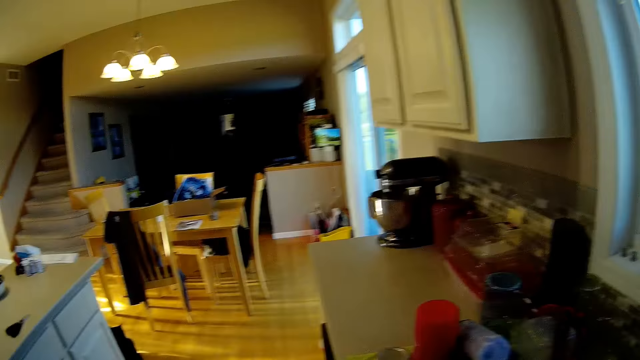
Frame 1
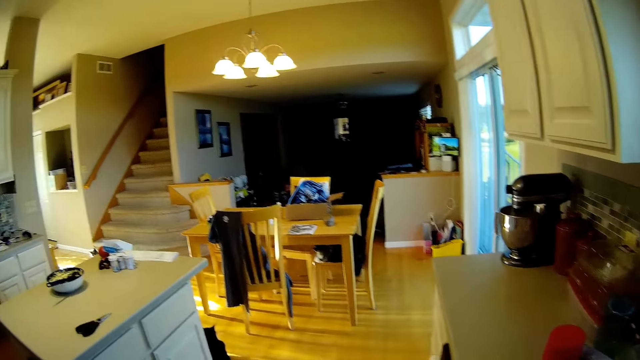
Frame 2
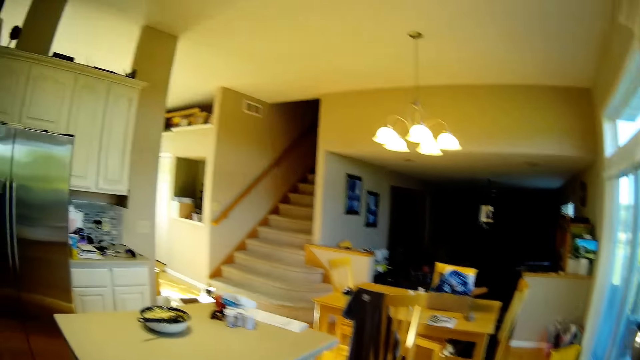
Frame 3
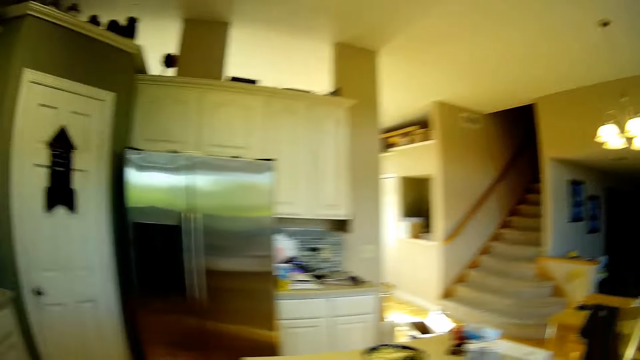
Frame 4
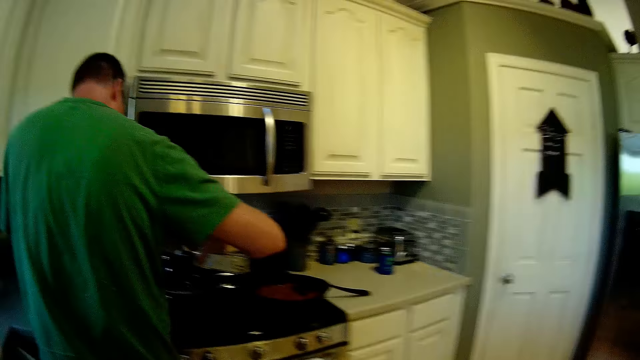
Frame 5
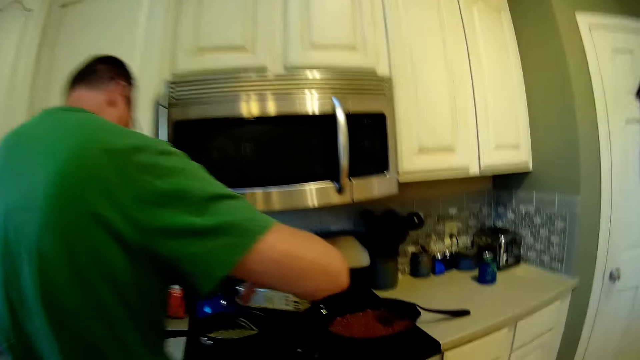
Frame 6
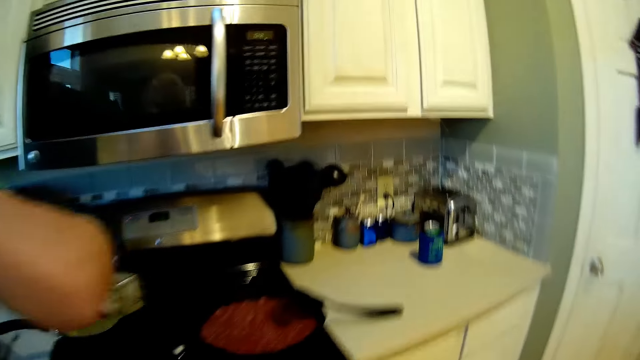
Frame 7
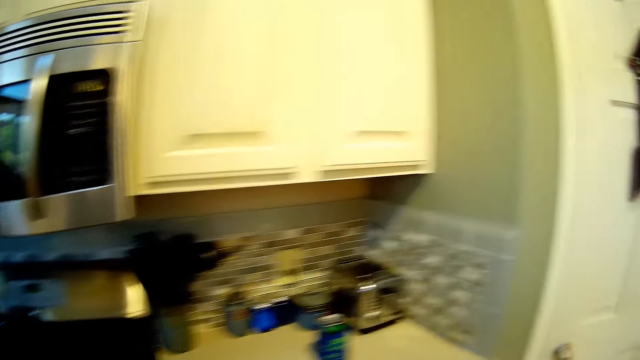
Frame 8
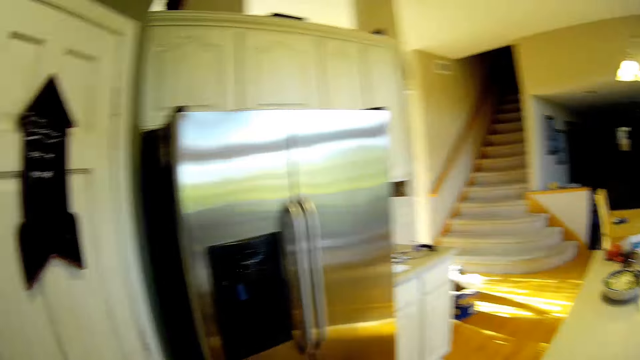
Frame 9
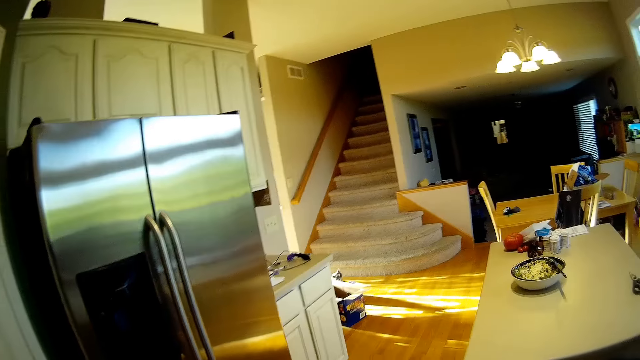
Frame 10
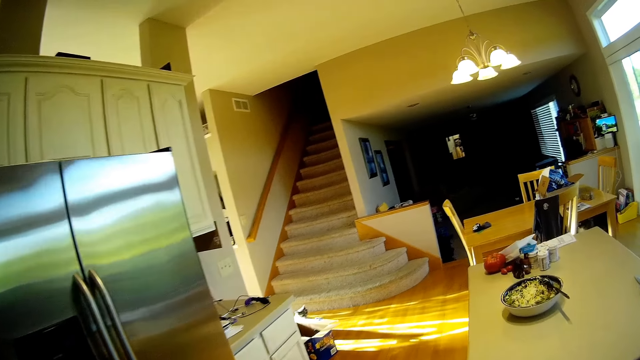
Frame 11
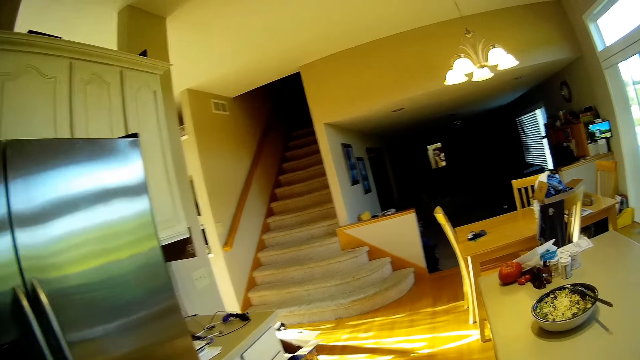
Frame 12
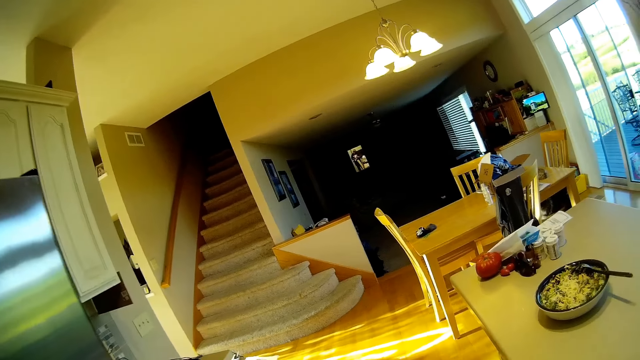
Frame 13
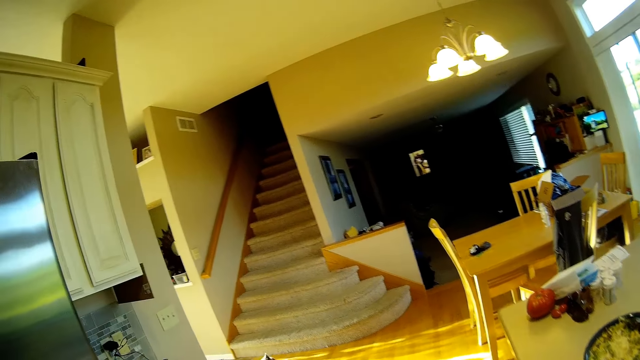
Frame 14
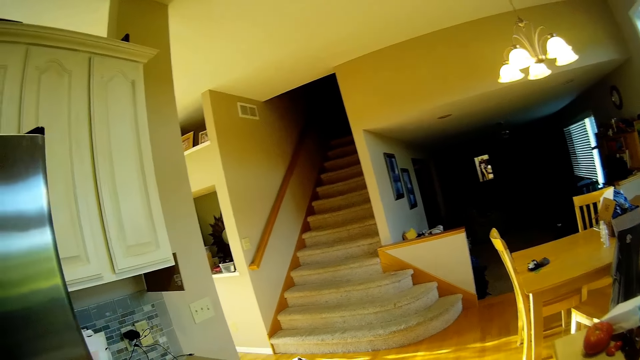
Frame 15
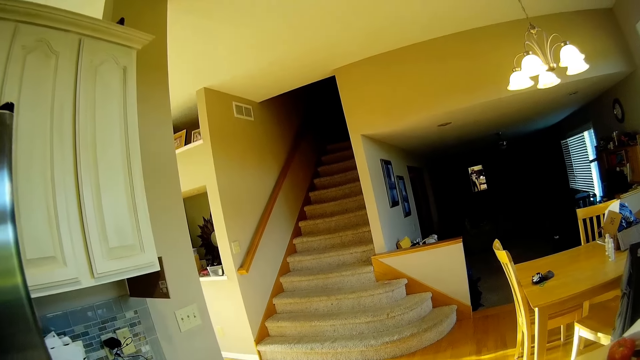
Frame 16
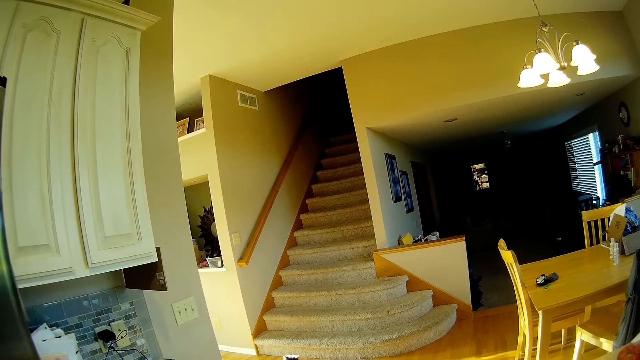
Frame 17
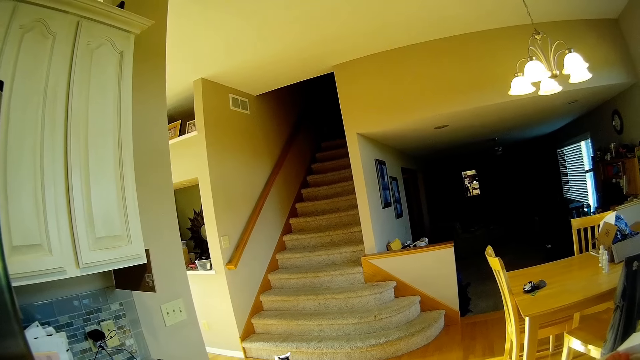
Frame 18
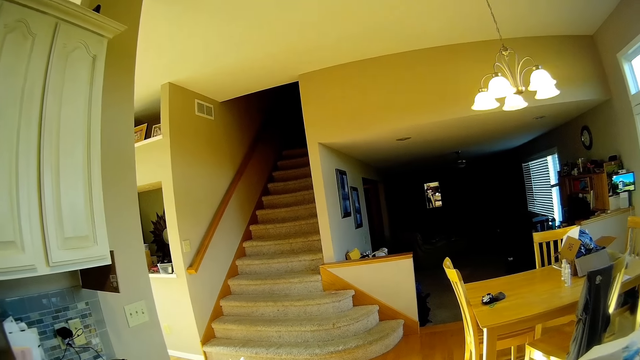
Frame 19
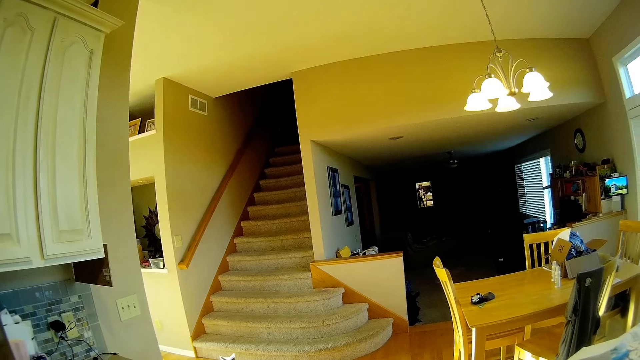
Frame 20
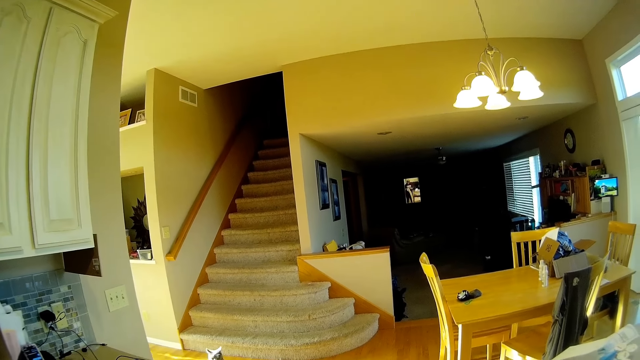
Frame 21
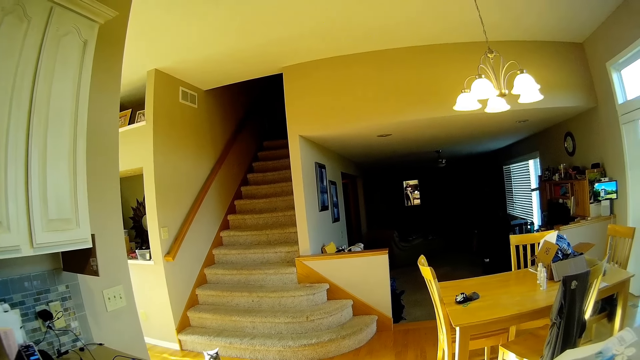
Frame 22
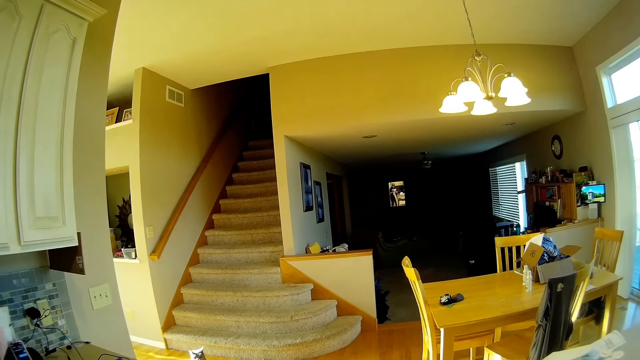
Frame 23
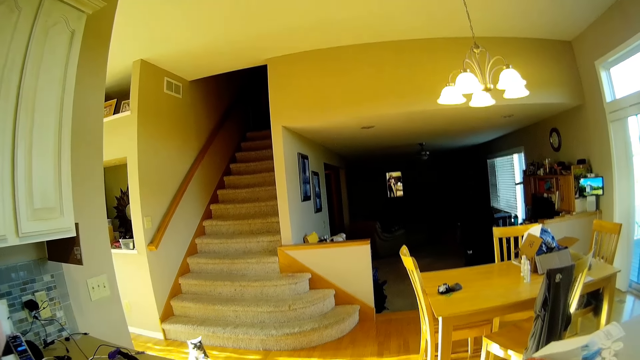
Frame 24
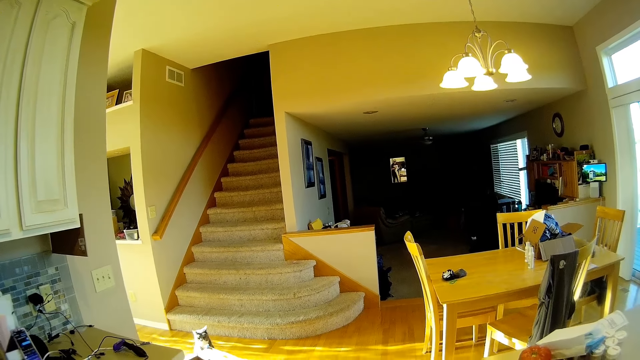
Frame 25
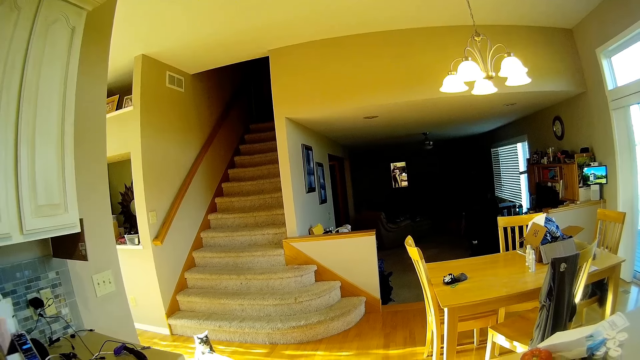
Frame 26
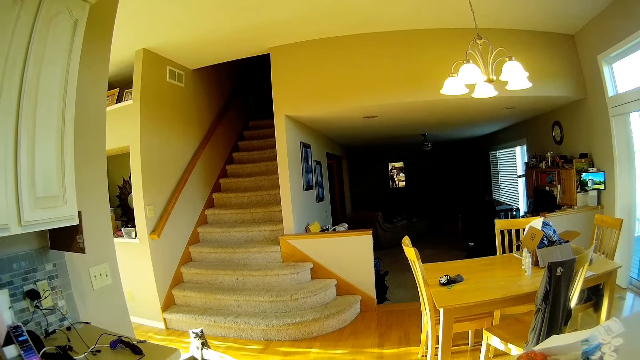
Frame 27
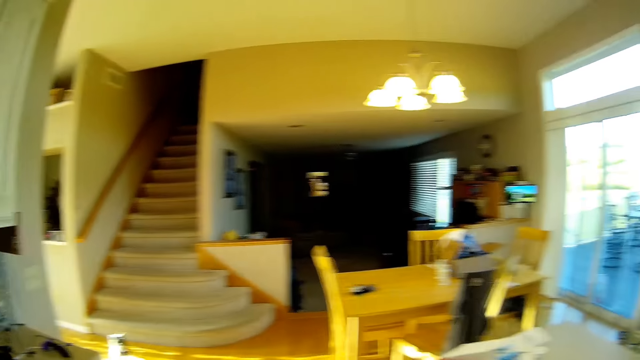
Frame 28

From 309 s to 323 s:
The camera wearer turns around. They walk in the kitchen. A person pours milk in a pan. The camera wearer walks in the kitchen. They stop for a while. They stare around. They converse with the person.

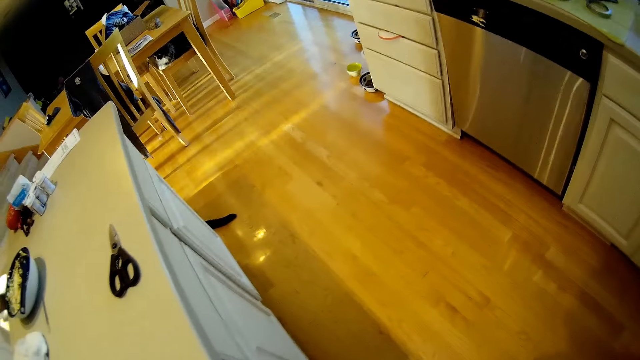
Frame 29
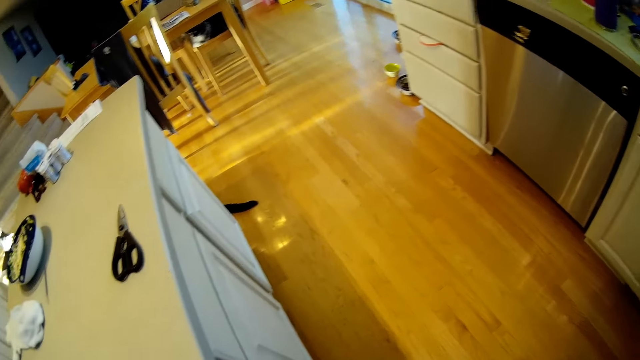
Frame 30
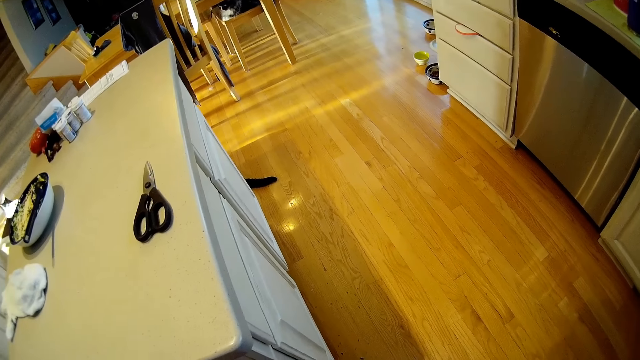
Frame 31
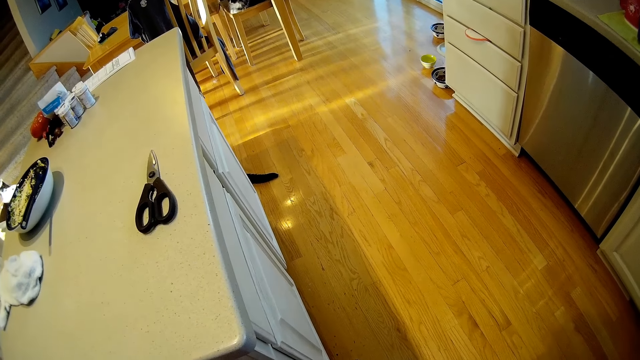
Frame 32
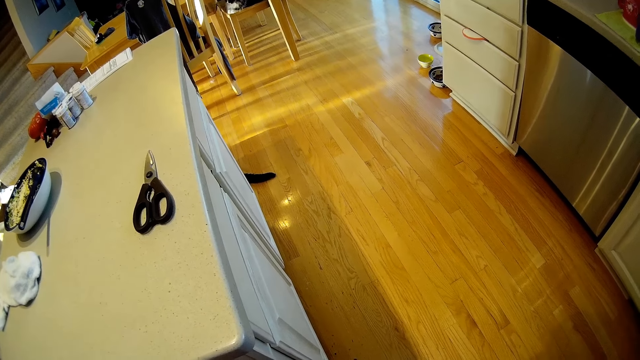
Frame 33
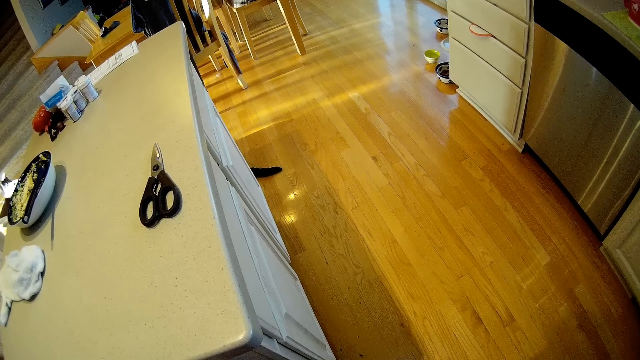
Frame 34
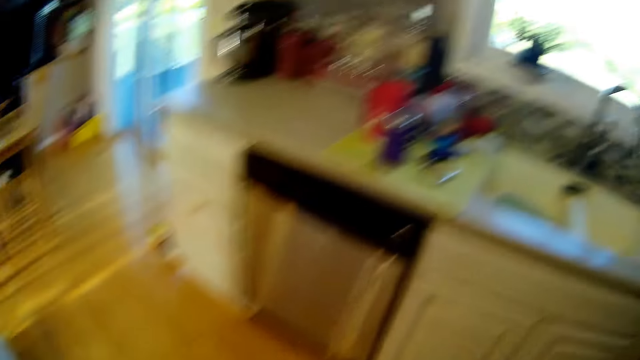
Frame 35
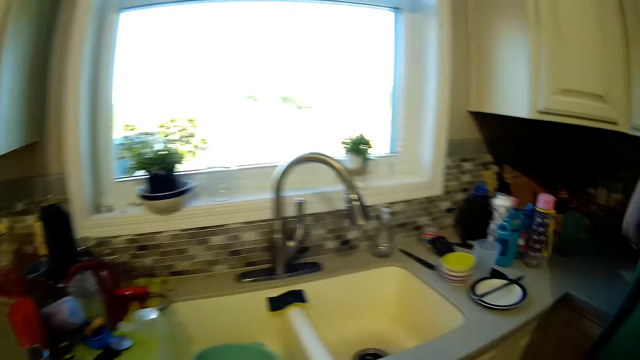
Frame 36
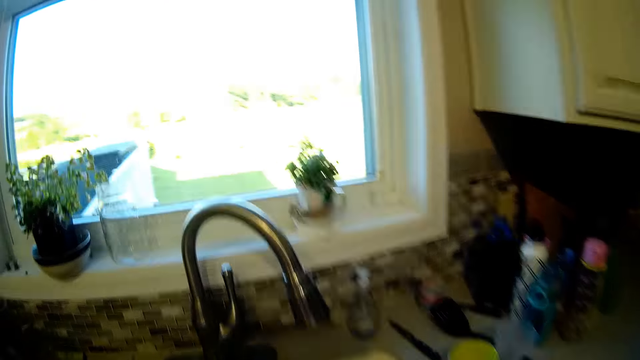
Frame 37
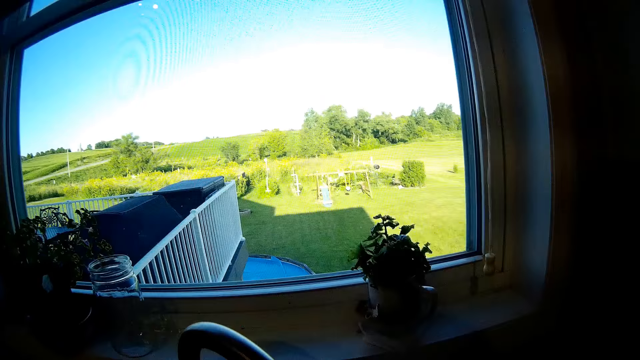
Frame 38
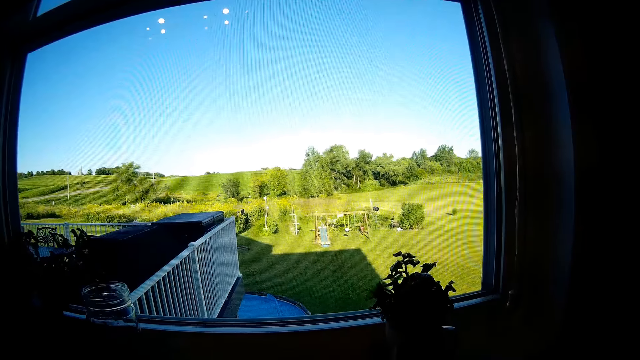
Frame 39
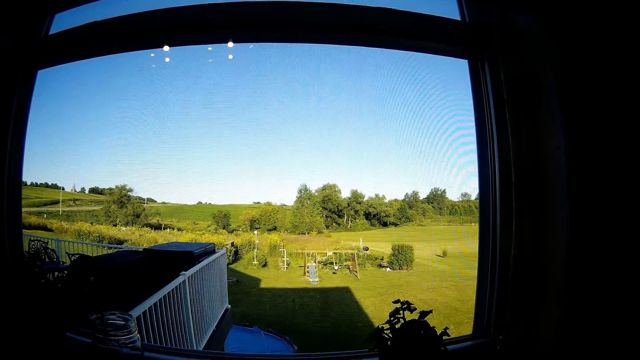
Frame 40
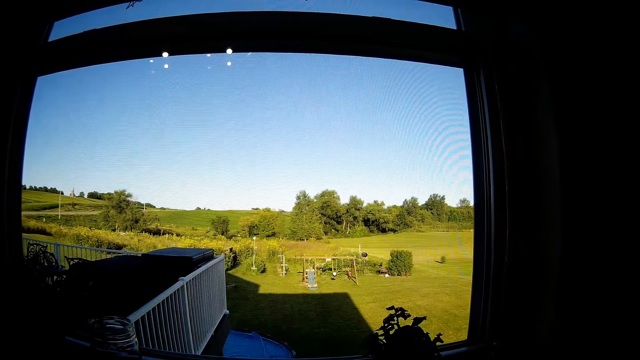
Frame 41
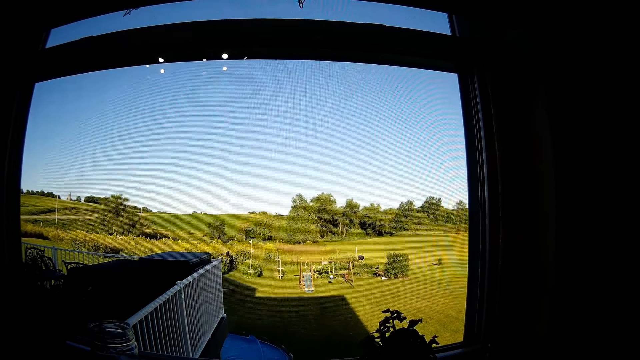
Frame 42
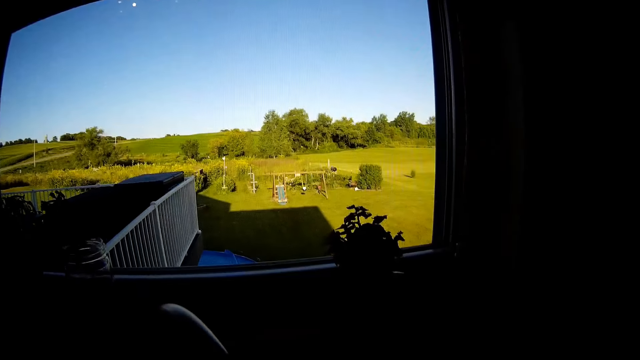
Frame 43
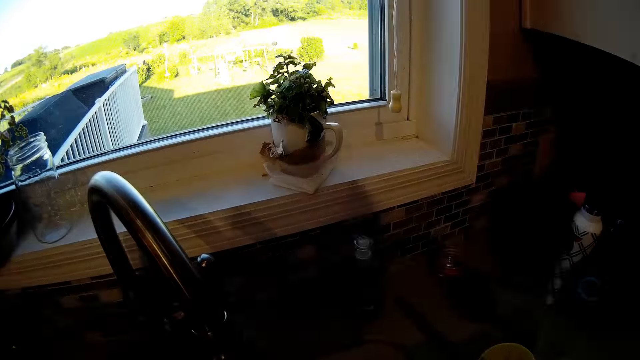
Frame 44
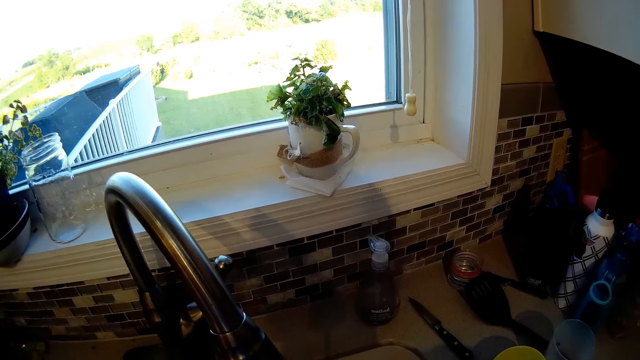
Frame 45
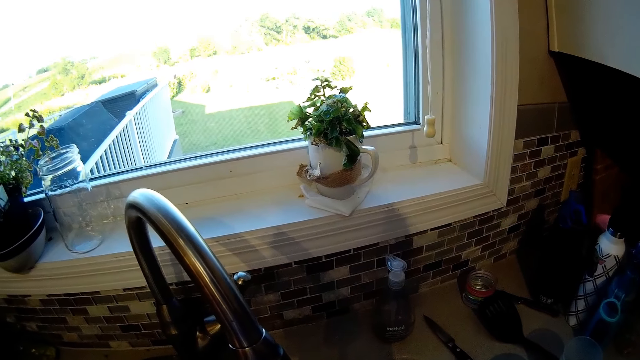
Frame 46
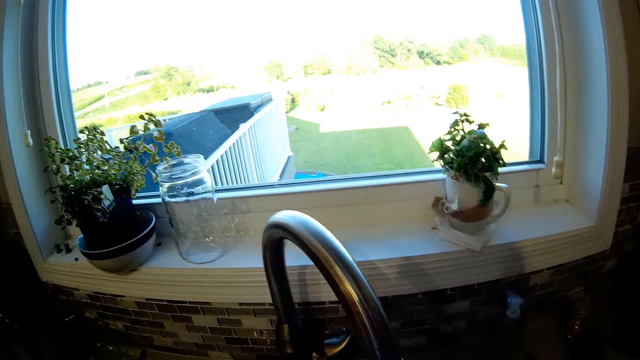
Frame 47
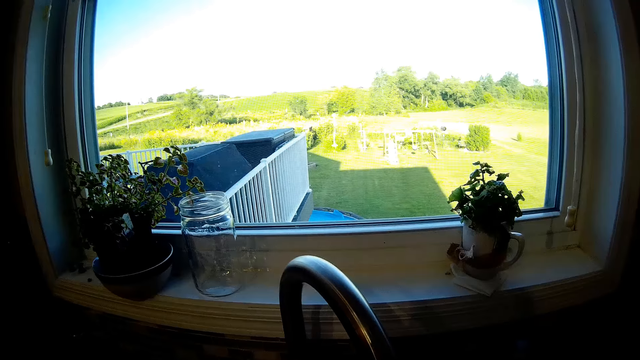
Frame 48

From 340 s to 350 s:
The camera wearer looks around. They walk in the kitchen to the sink. They open a water tap. They wash hot peppers in the sink.
